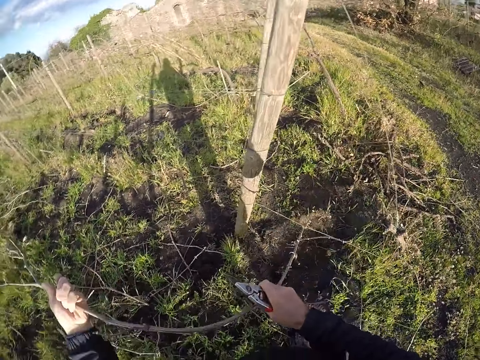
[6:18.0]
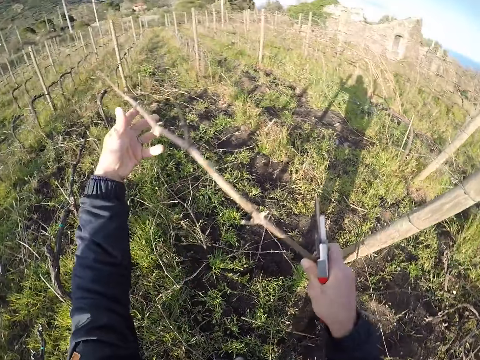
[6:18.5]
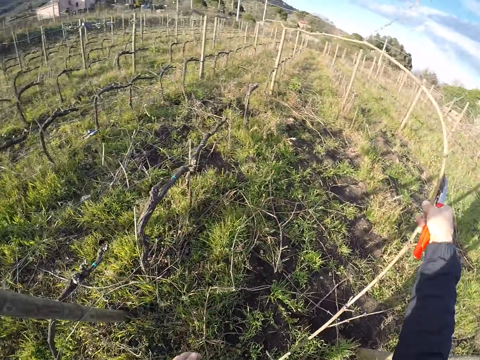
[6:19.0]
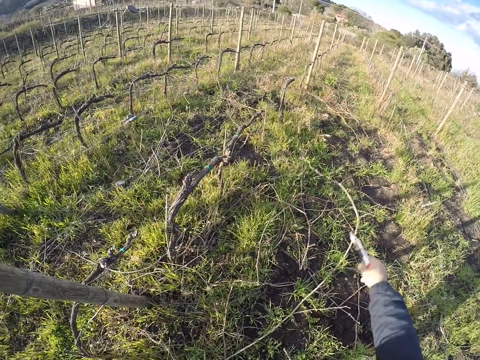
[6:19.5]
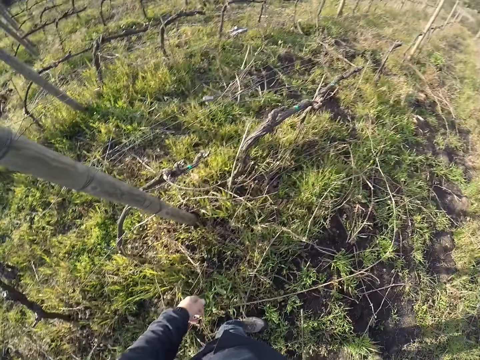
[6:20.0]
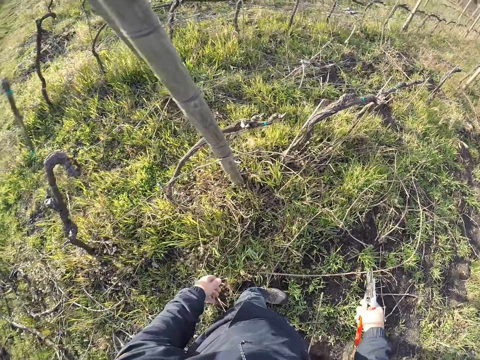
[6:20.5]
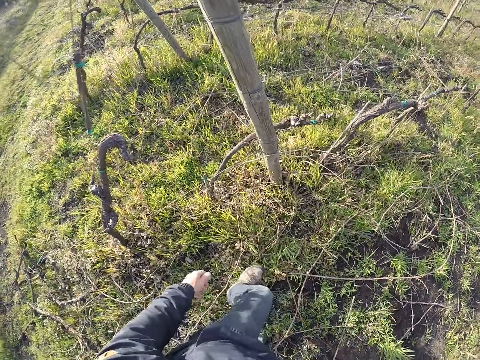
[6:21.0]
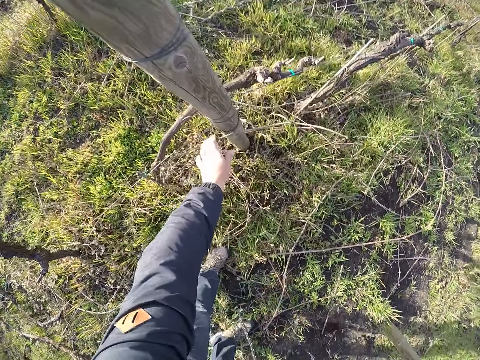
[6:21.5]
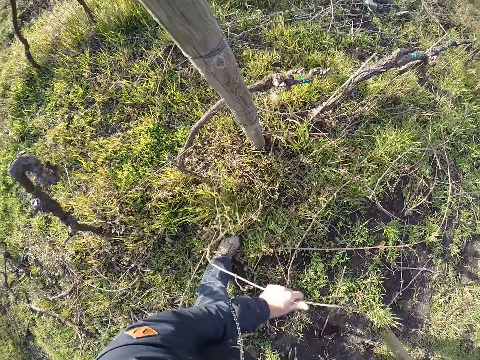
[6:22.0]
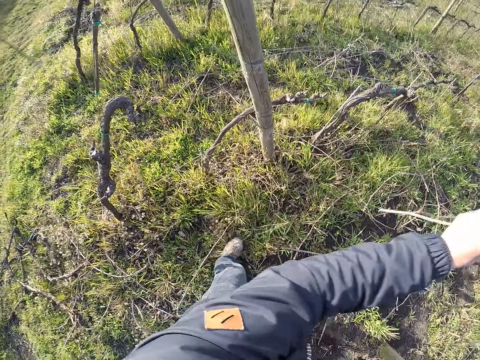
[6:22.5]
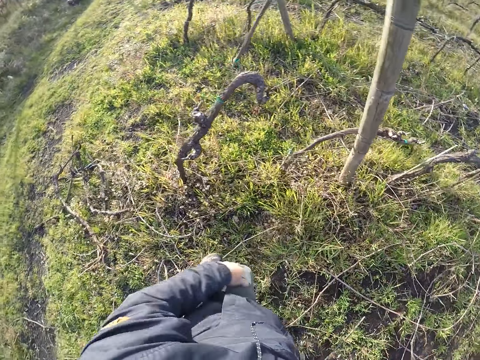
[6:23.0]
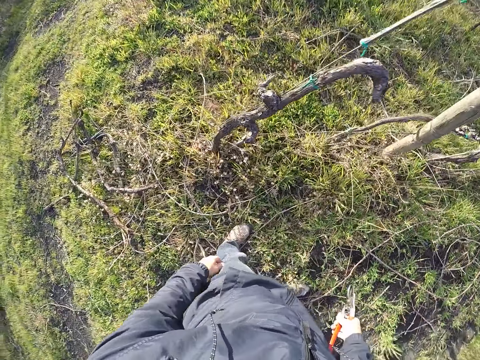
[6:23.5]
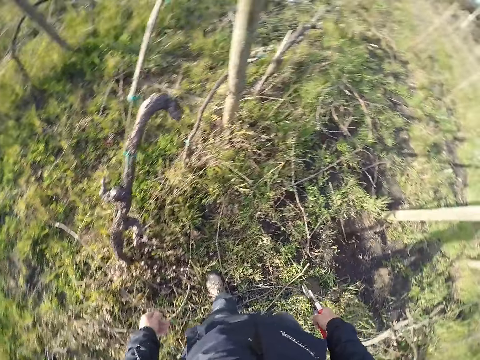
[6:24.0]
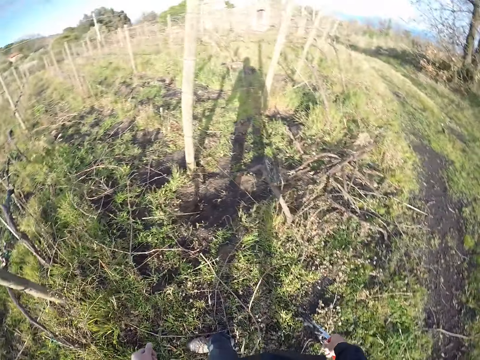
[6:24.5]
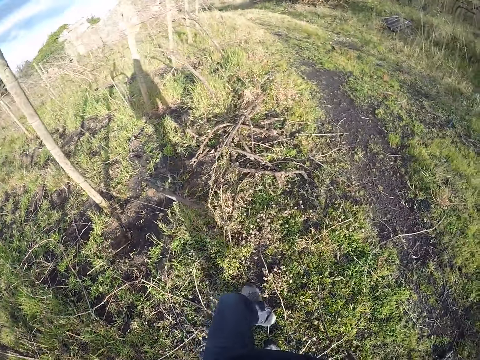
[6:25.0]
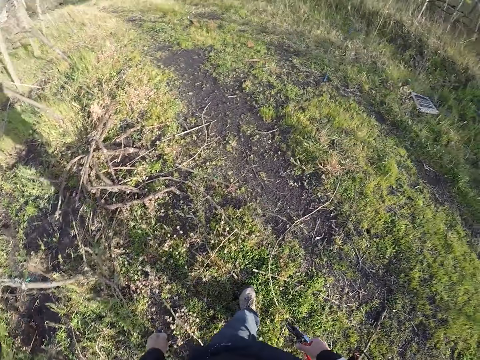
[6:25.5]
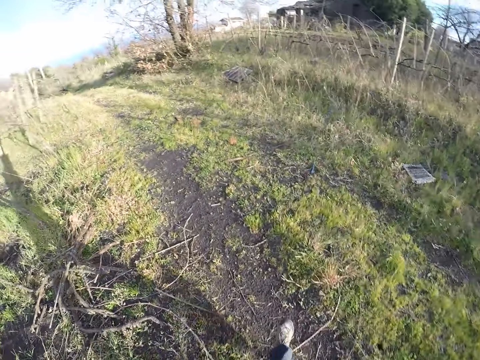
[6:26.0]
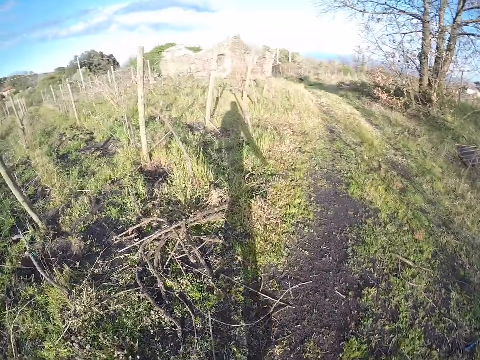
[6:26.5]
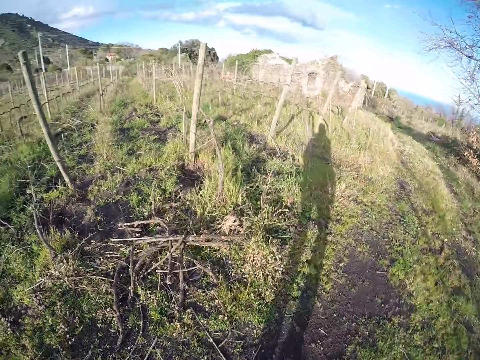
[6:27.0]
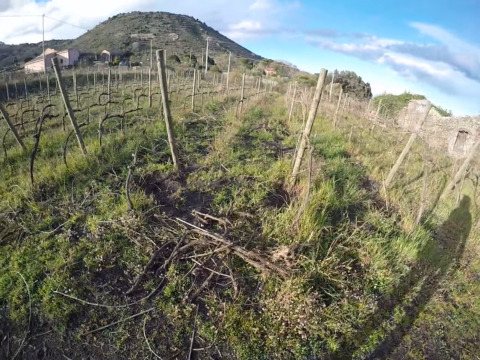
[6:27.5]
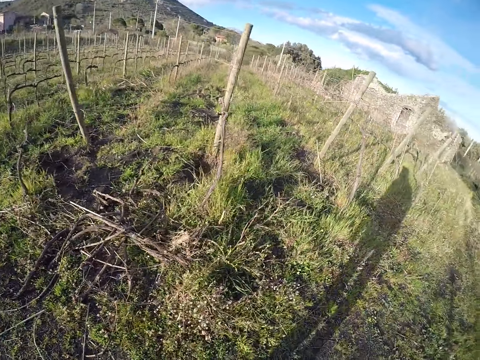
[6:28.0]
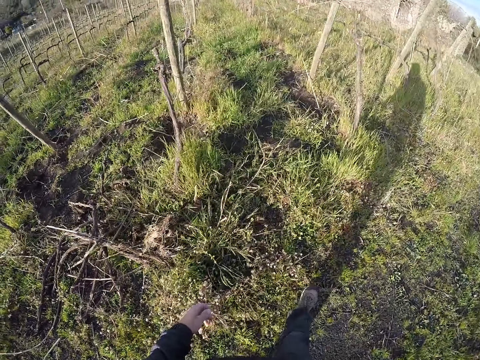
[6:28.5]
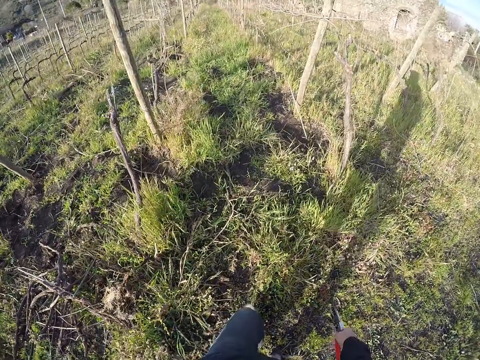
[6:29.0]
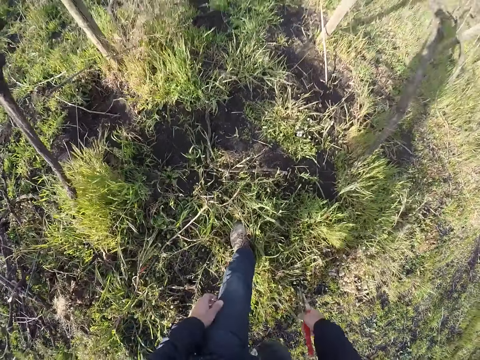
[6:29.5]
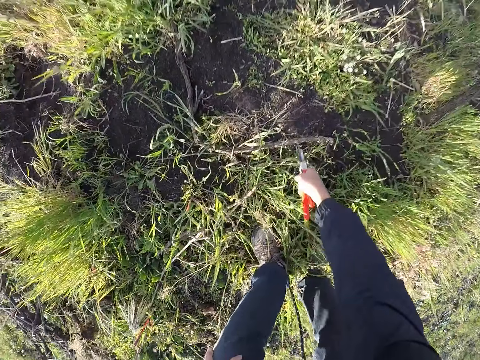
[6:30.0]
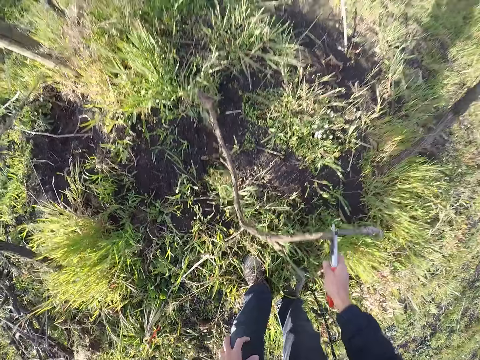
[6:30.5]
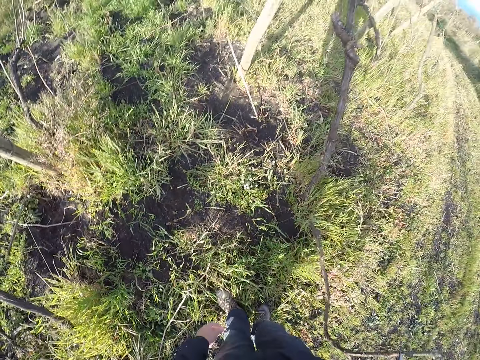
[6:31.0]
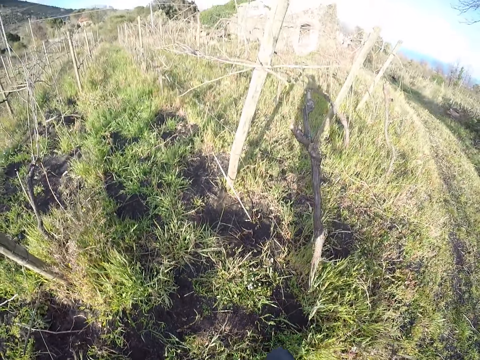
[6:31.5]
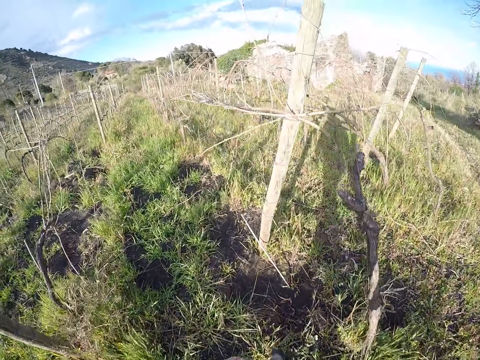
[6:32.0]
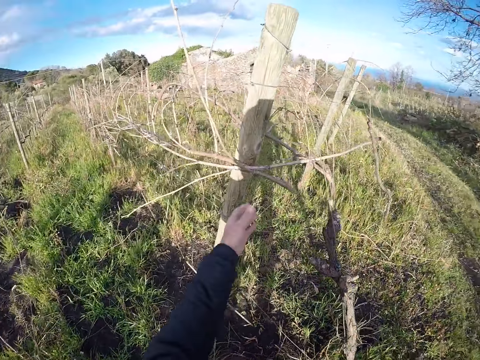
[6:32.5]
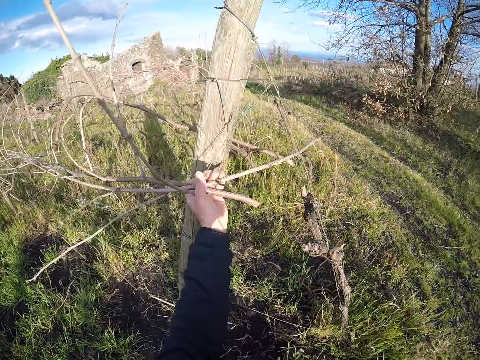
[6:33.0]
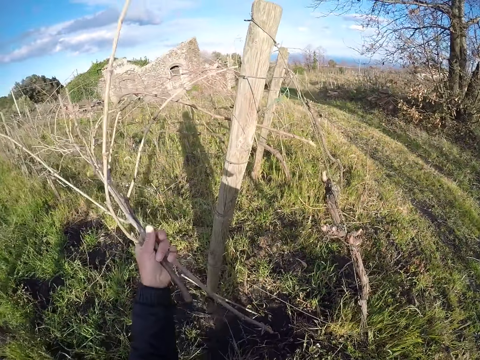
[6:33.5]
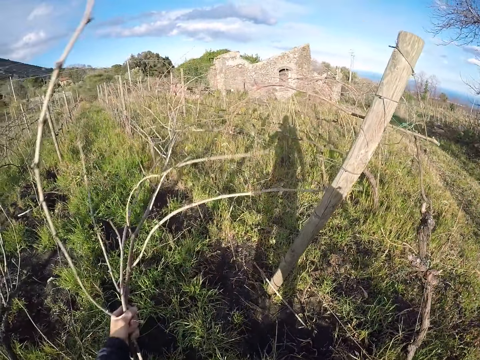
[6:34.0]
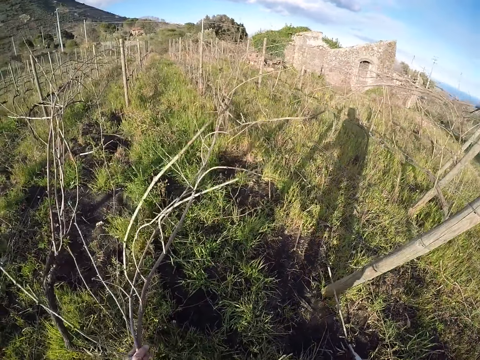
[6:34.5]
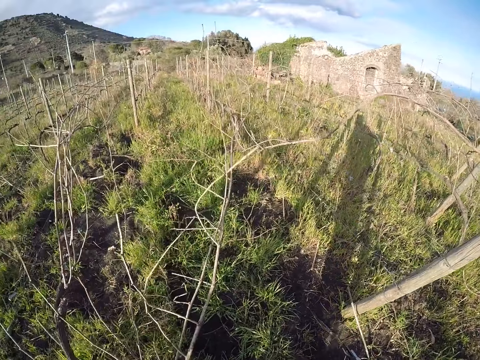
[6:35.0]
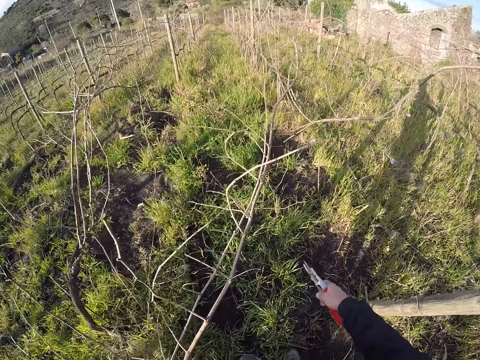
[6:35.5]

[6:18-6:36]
The camera wearer drops the twigs in both hands on the ground. He looks around the fence. He draws out a twig from the wire fence with his left hand. He drops the twigs in his left hand on the ground. He looks around the fields and walks on the path. He picks a branch from the ground with the plier on his right hand. He drops the branch in his left hand on the ground. He draws out a twig from the wire fence with his left hand.

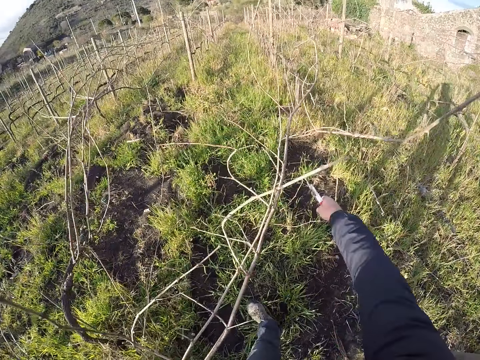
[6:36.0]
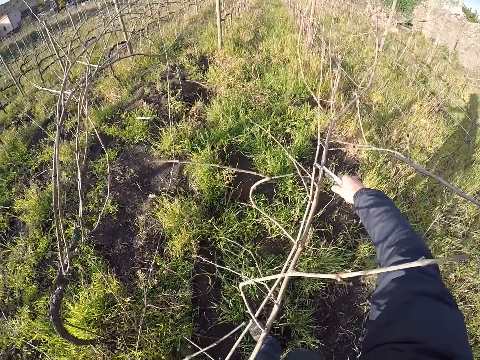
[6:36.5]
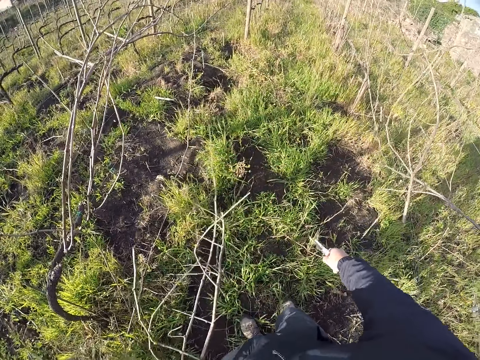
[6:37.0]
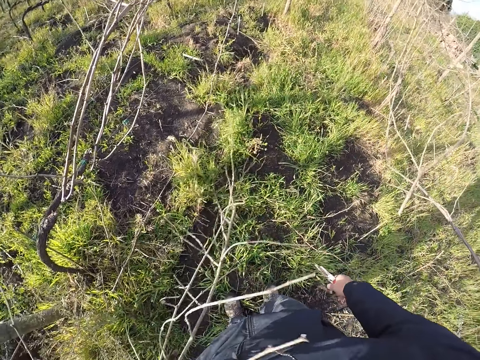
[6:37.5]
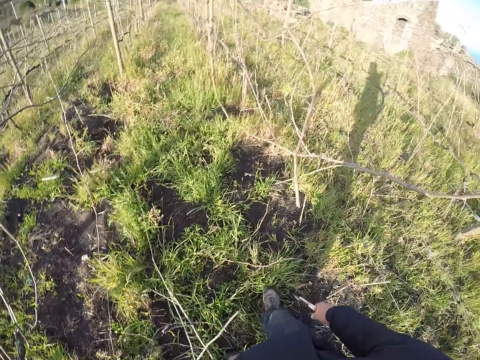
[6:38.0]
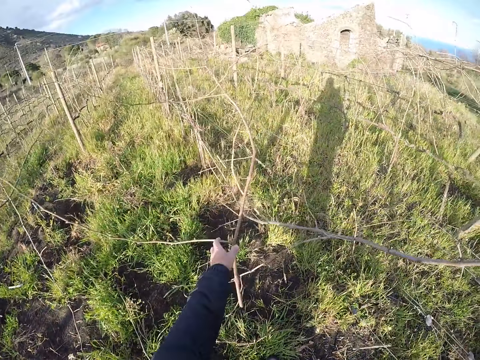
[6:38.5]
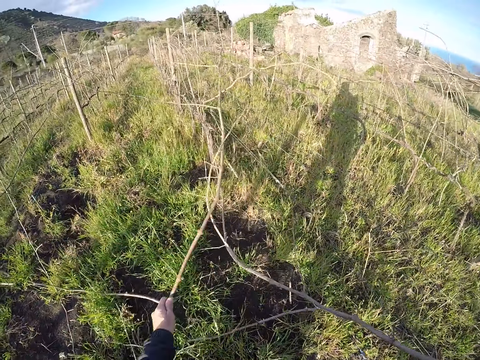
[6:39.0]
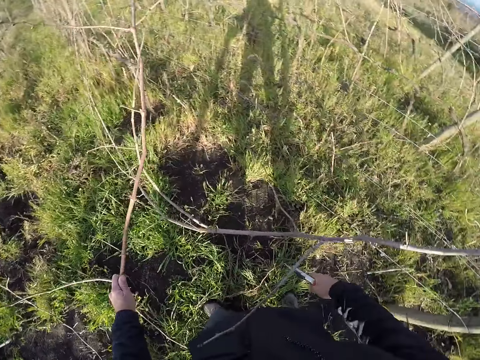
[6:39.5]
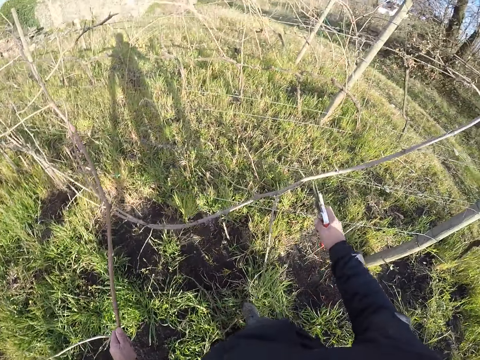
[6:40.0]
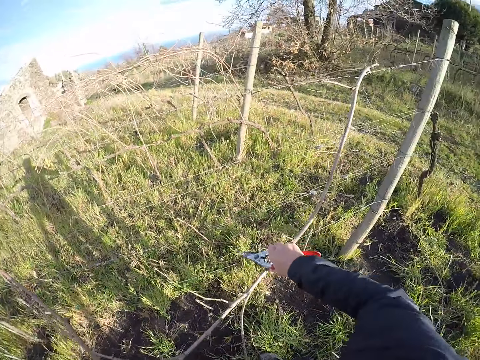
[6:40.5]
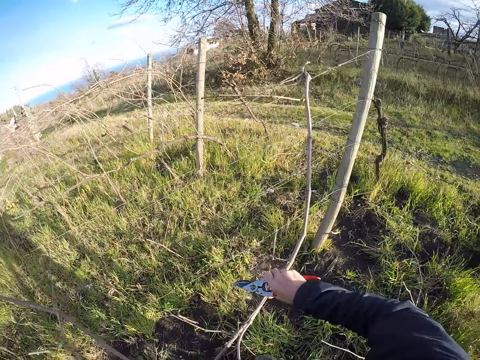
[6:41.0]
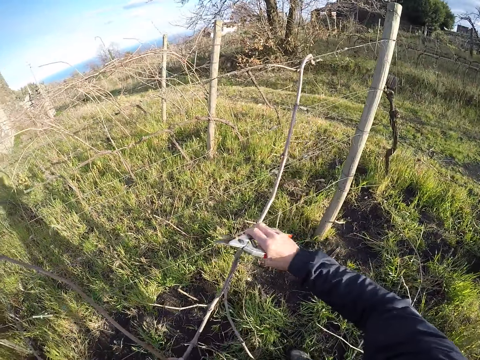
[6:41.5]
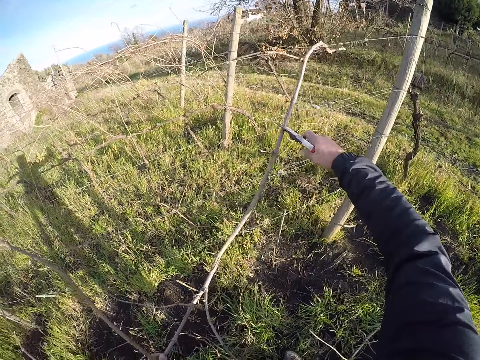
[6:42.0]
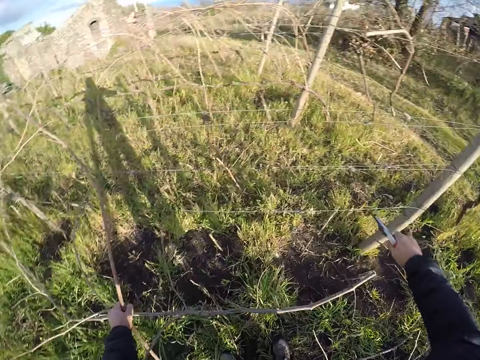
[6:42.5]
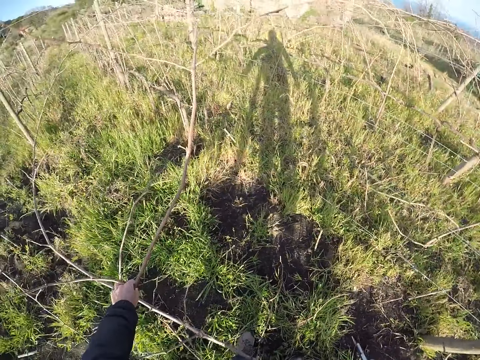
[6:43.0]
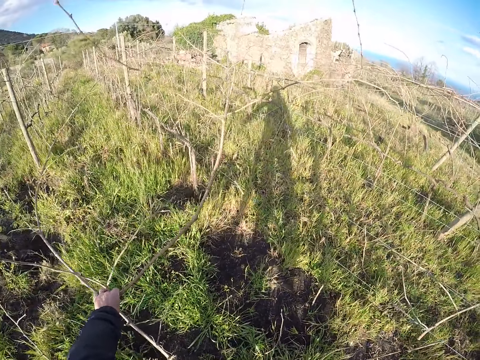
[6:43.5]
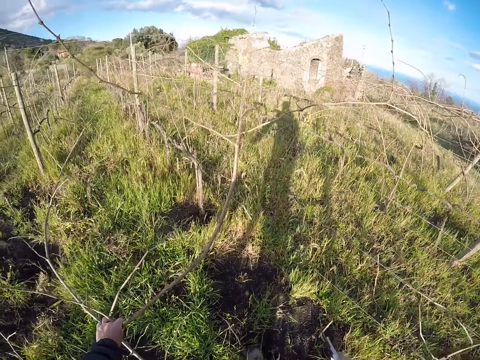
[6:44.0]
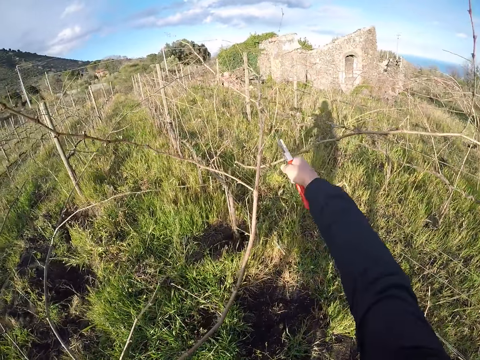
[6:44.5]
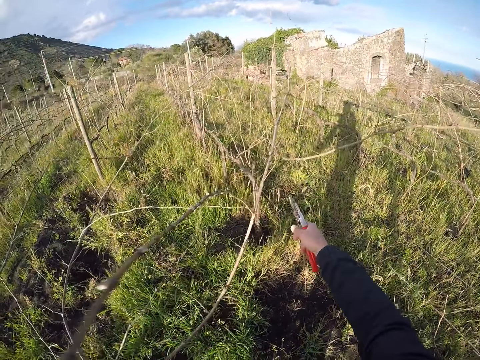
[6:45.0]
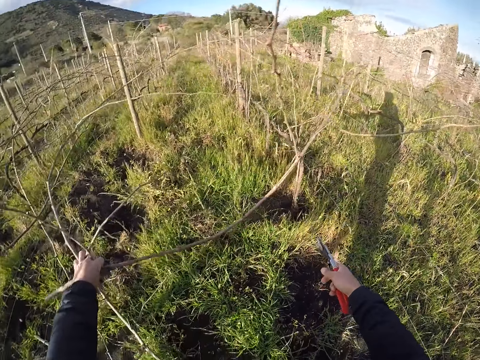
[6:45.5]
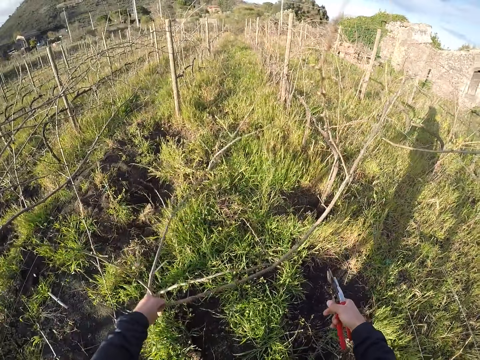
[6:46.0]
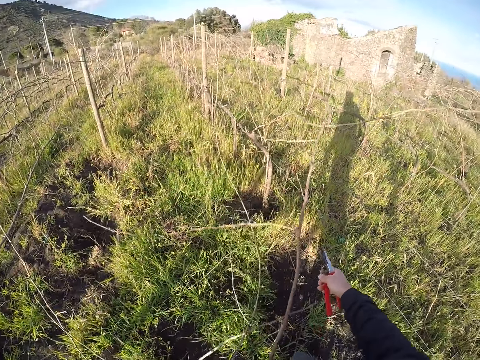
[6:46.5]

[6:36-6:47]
The camera wearer cuts the twig with the cutter in his right hand. He drops the twigs in his left hand on the ground. He draws out a twig from the wire fence with his left hand. He cuts the twig with the cutter in his right hand.
